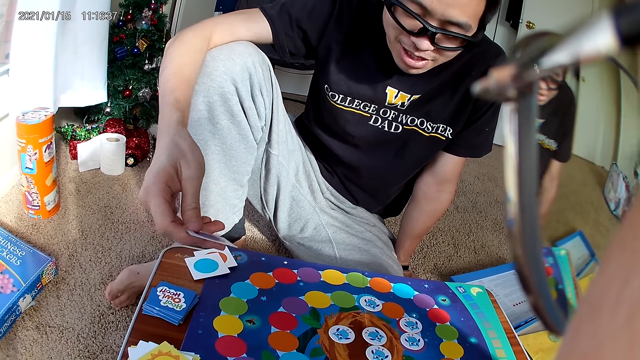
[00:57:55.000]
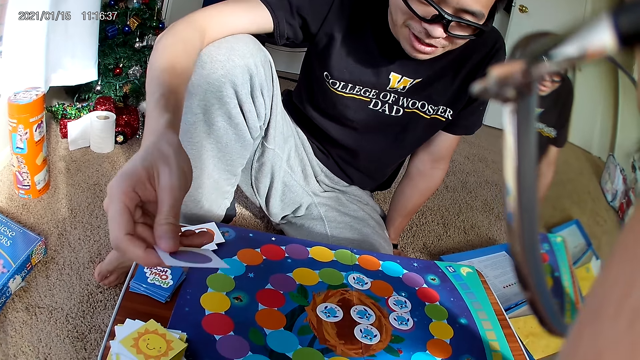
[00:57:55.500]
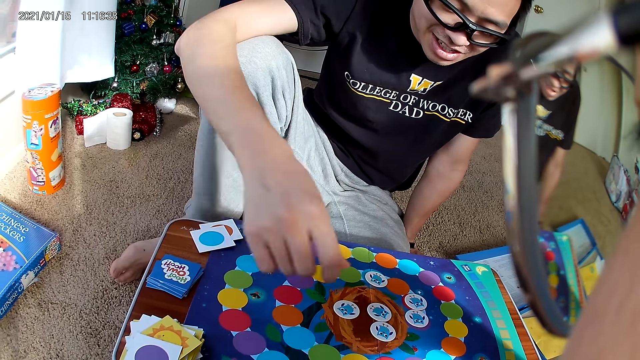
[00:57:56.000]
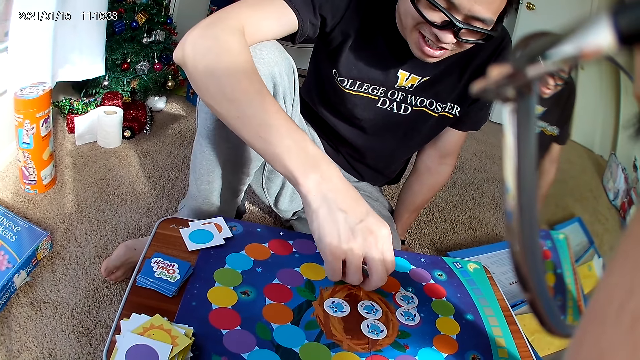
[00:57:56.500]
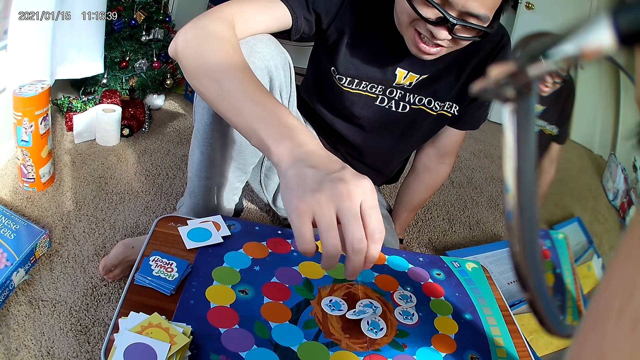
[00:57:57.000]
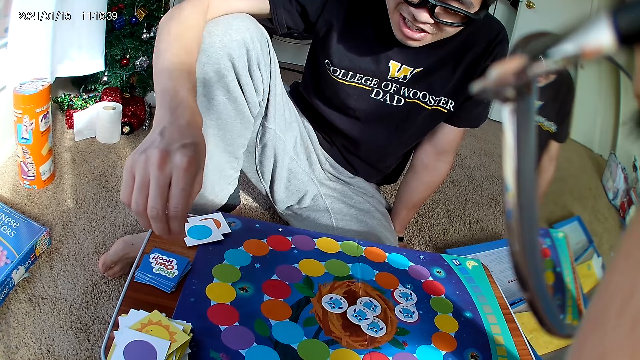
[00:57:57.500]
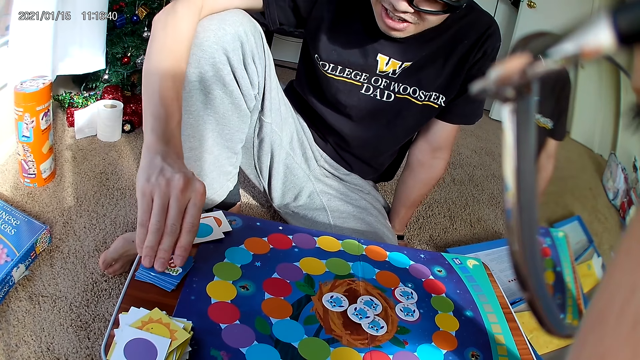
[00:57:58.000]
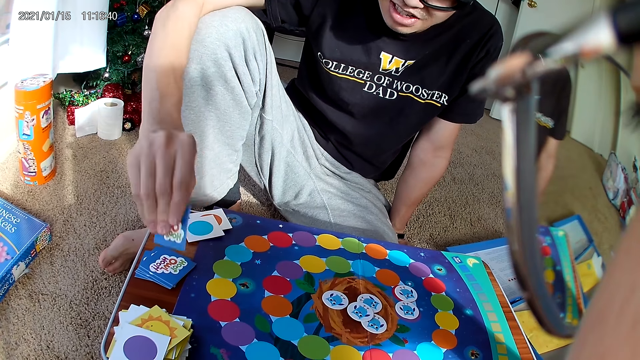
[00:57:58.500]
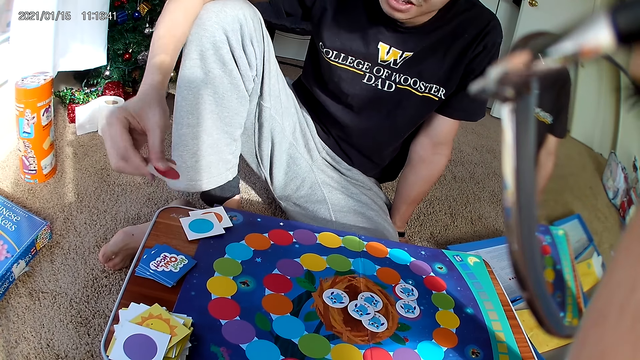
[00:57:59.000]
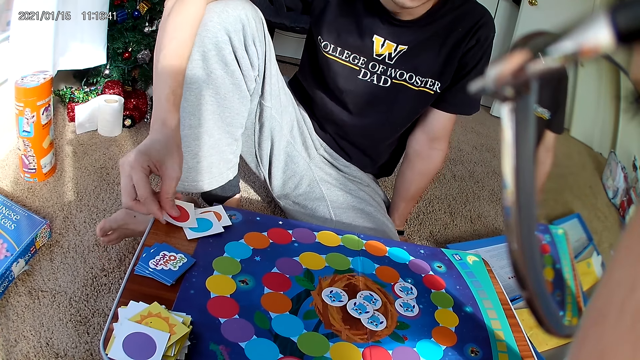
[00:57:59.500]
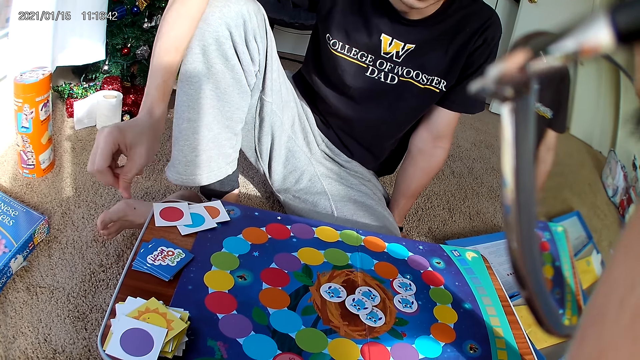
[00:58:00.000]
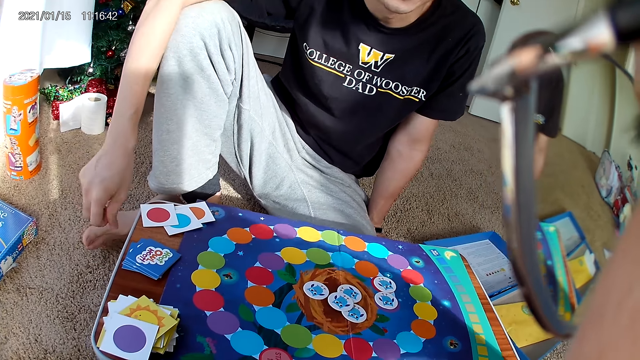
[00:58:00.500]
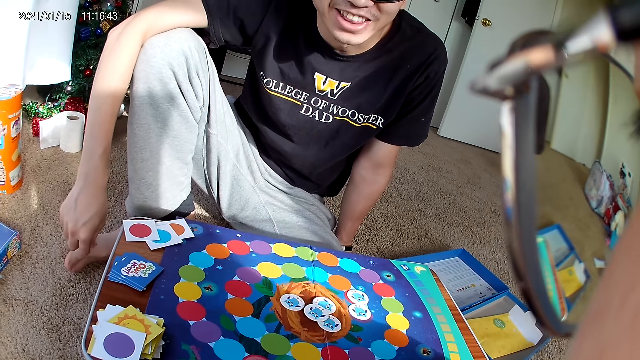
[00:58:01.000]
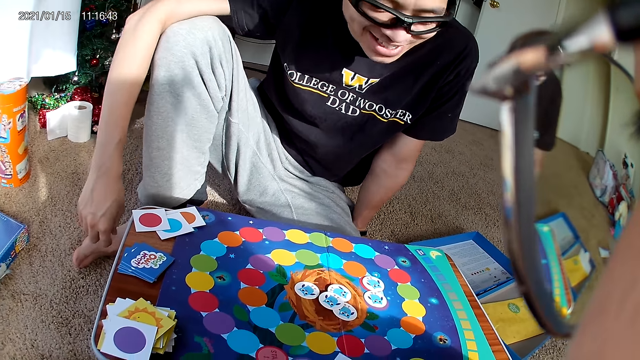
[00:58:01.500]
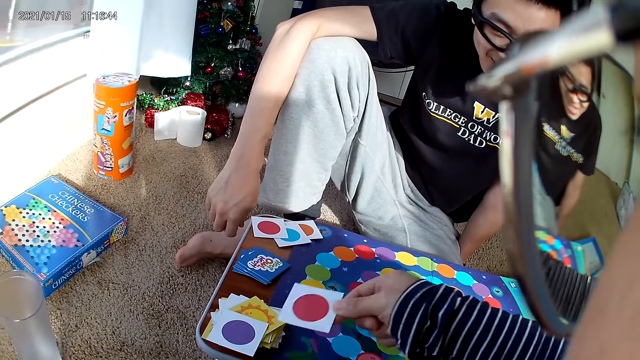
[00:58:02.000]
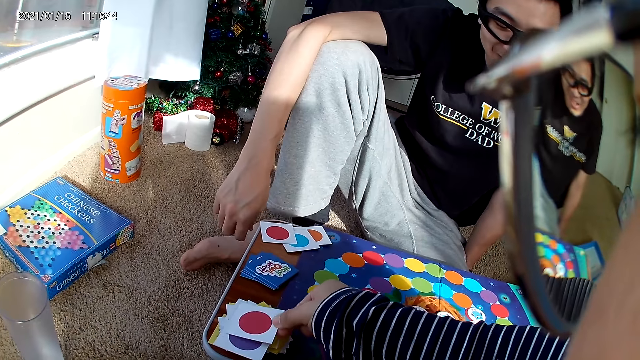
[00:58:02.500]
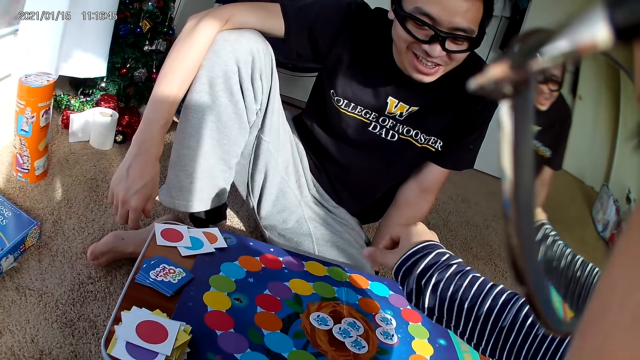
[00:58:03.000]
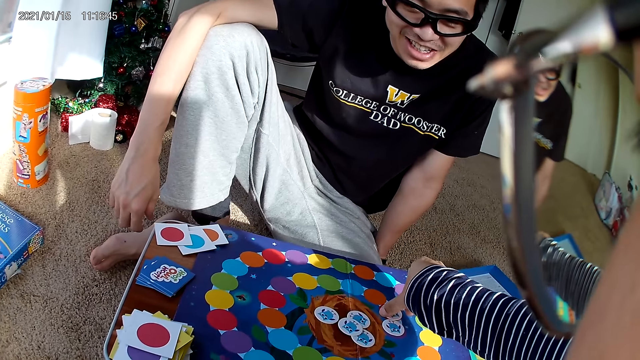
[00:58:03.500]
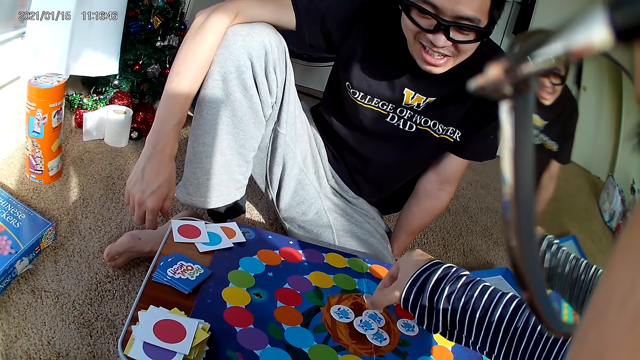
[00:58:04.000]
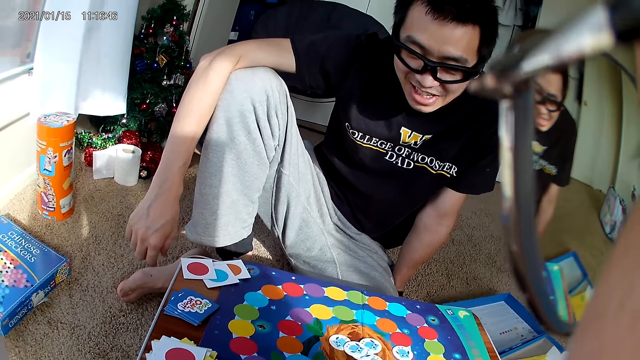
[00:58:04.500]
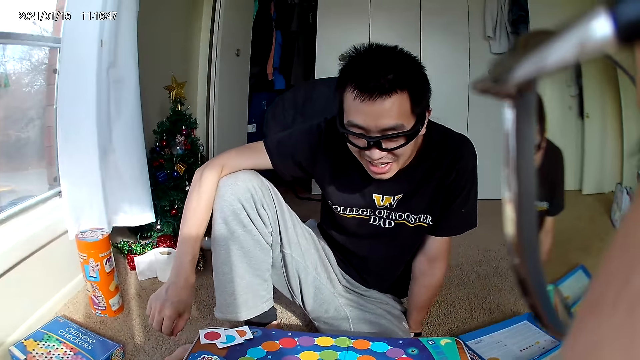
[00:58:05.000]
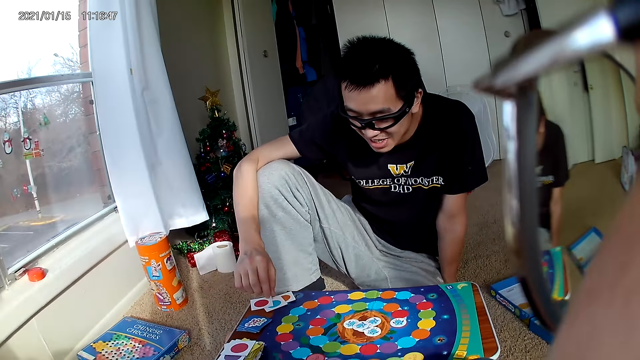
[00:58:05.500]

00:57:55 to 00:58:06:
A man holds a playing card and drops the card on the board with his right hand. The man picks a card from the board with his right hand and drops the card on the board with his right hand. The man picks a card from the board with his right hand and drops the card on the board with his right hand. The camera wearer drops a card on the board with her right hand. She picks a card from the board with her right hand and drops the card on the board with her right hand.

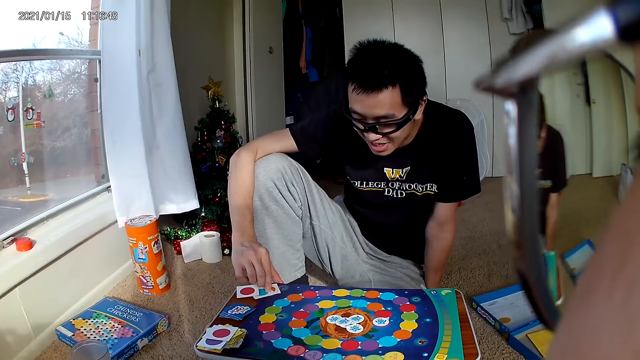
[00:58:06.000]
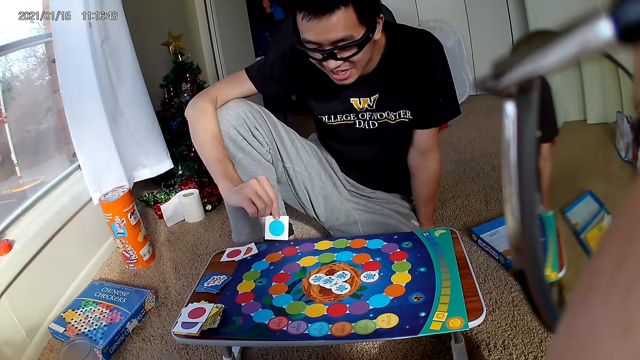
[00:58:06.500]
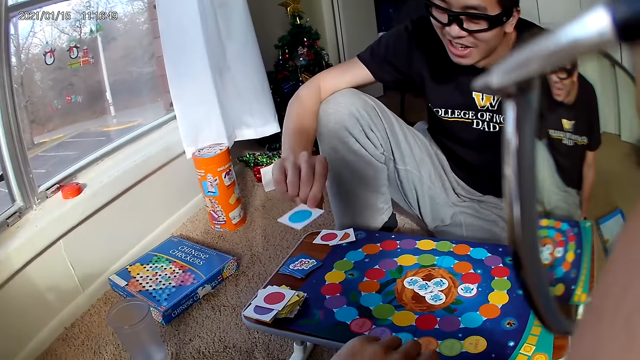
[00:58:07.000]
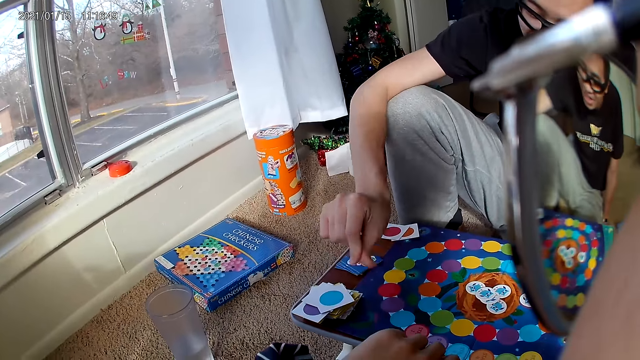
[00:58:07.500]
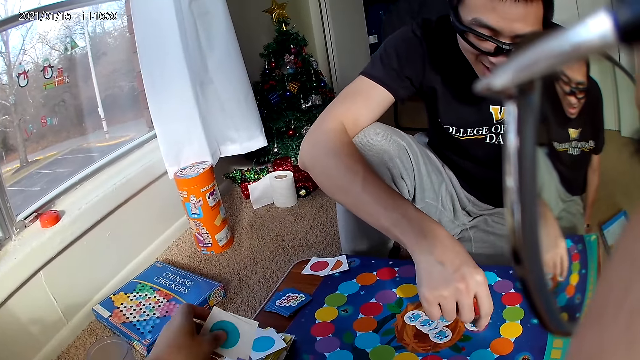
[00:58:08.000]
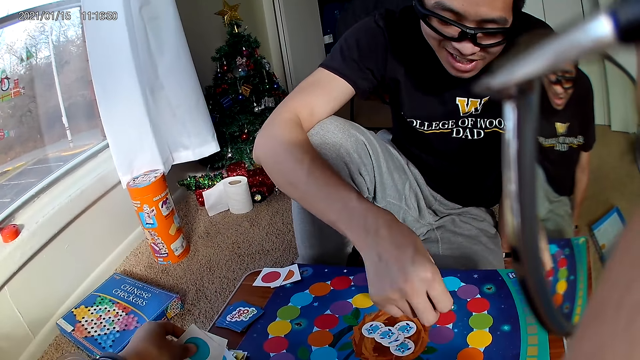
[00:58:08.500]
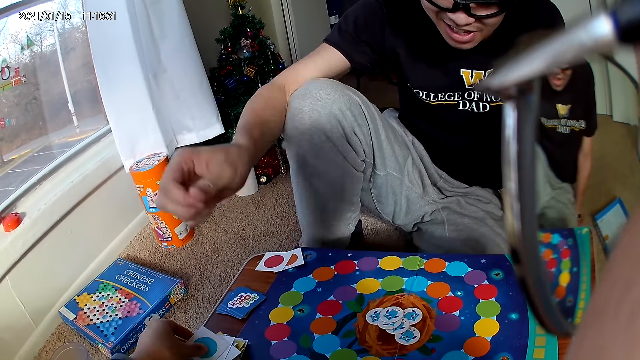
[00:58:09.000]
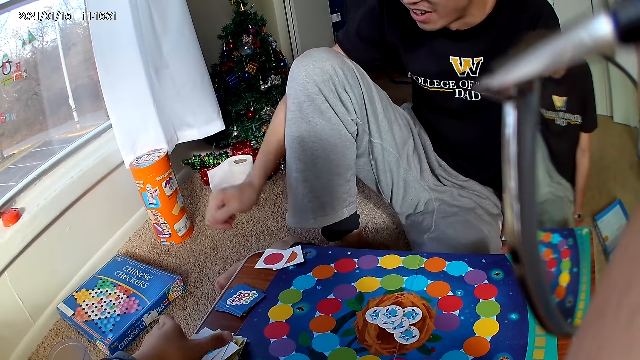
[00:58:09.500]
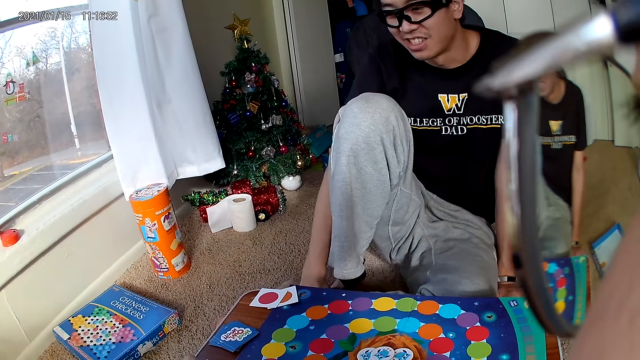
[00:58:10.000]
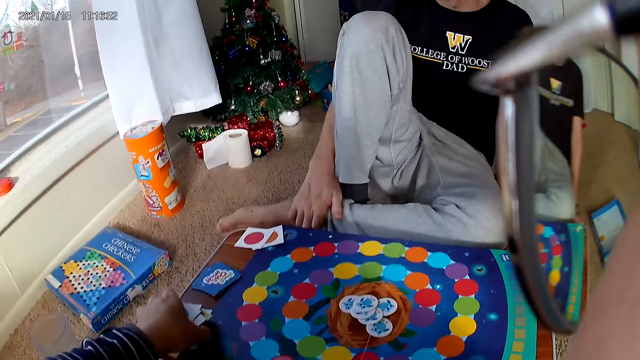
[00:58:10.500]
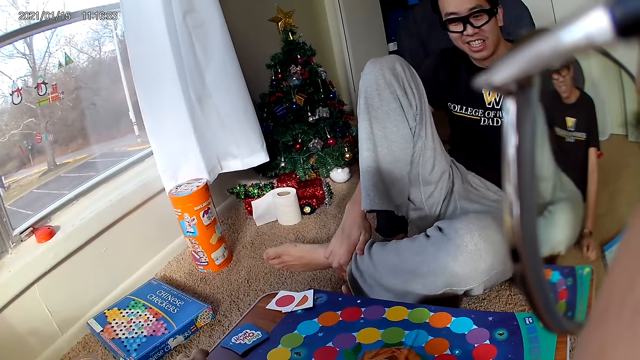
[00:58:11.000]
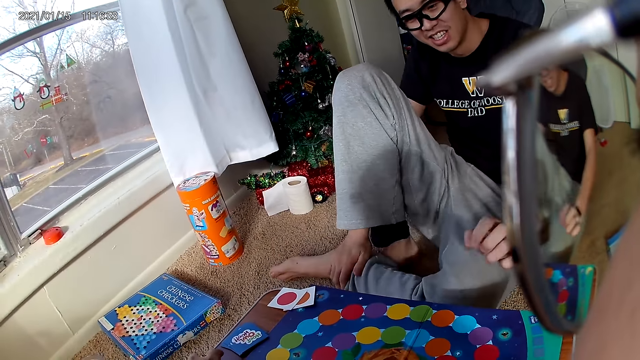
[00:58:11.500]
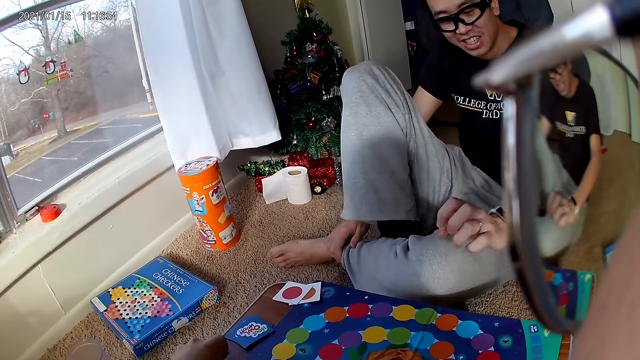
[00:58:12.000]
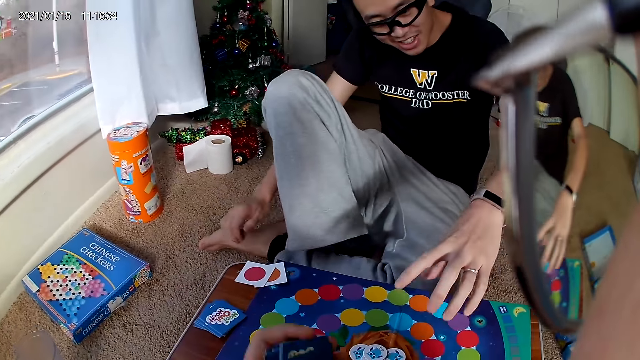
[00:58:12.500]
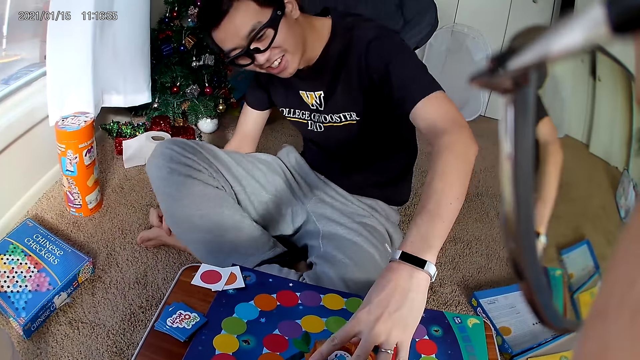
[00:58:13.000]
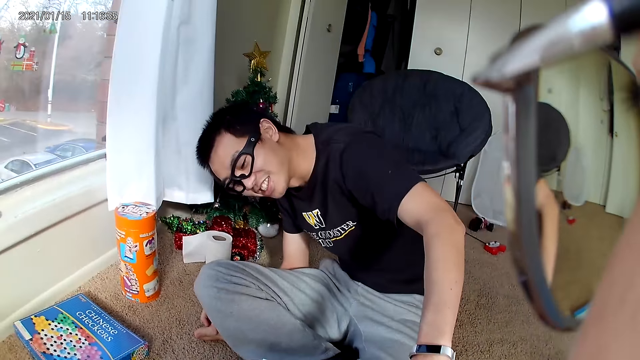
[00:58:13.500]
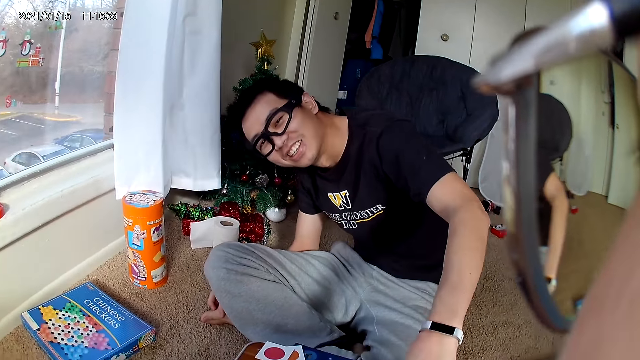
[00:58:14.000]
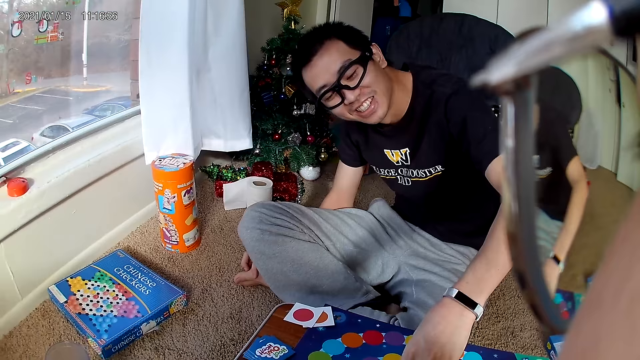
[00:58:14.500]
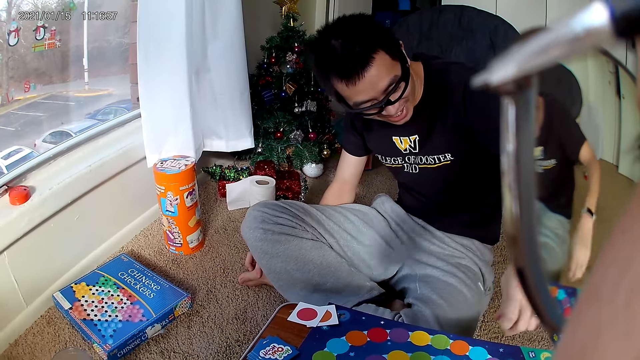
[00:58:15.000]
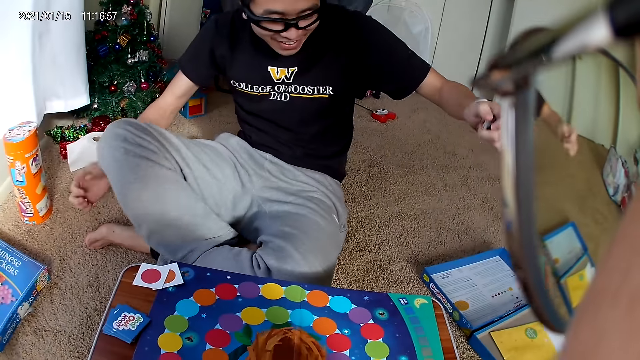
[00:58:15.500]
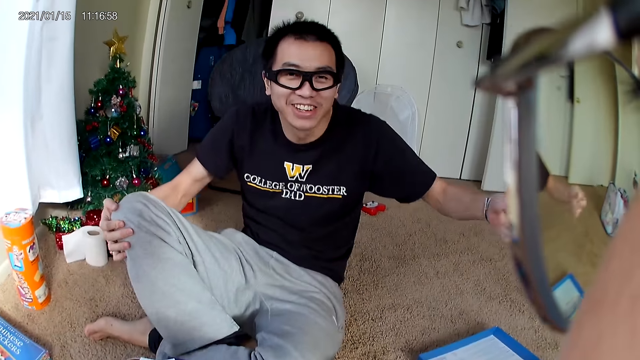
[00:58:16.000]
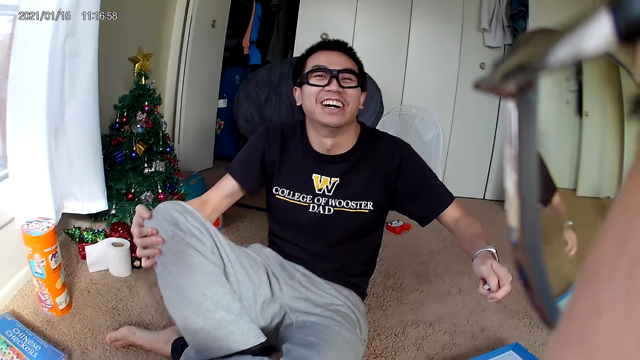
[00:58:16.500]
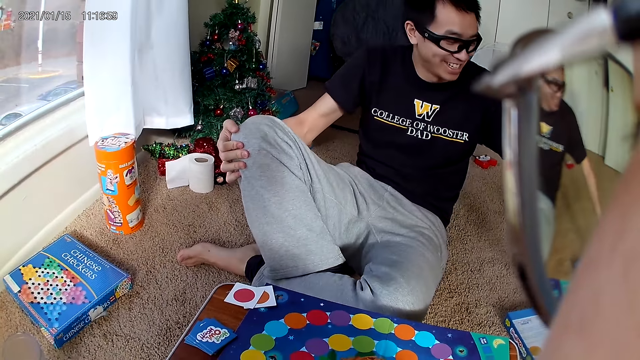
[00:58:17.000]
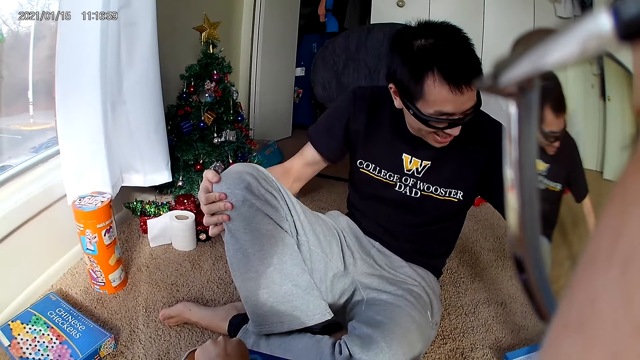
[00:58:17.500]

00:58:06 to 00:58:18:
A man picks a card from the board with his right hand, holds the playing card and drops the card on the board with his right hand. The man picks a card or scrabble from the board with his right hand. The camera wearer picks a playing card. The man holds the scrabble and drops the card on the board with his right hand. The camera wearer holds playing cards. The man holds the leg. The camera wearer holds the playing card. The man adjusts cards on the board with his left hand, places the hand on the scrabbles and swings the hand.
